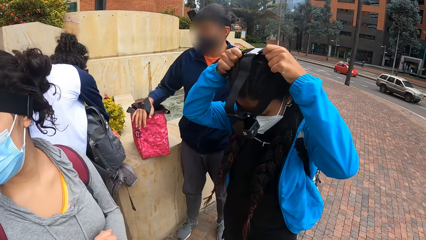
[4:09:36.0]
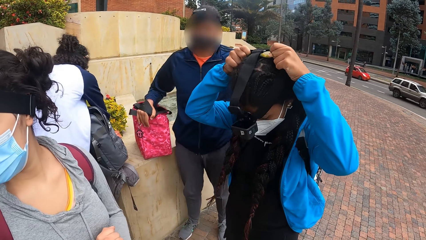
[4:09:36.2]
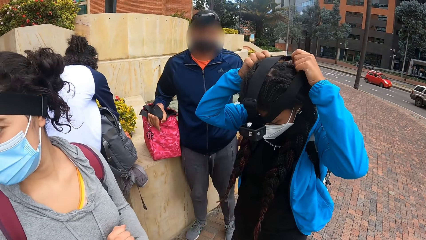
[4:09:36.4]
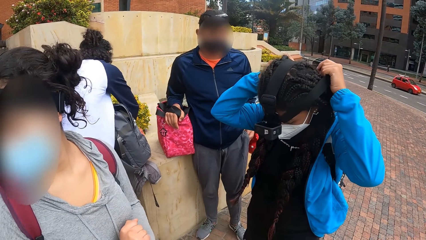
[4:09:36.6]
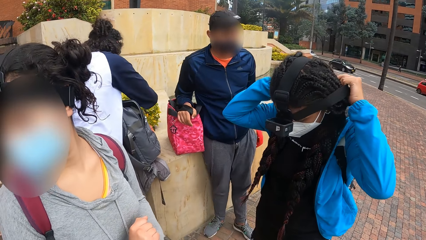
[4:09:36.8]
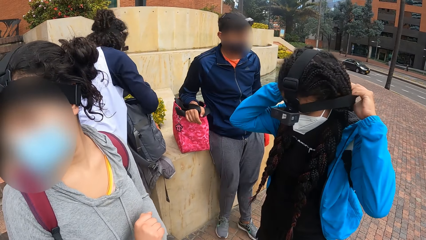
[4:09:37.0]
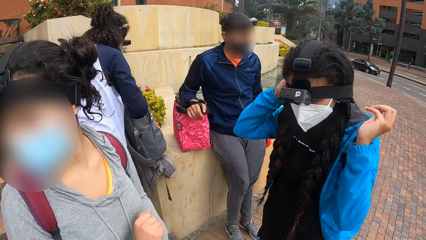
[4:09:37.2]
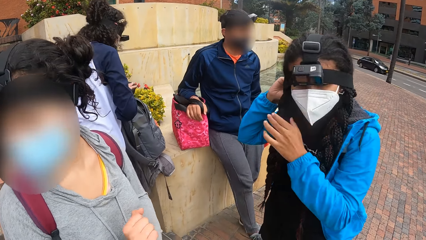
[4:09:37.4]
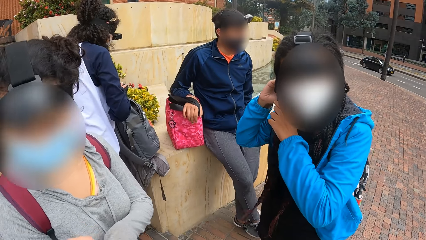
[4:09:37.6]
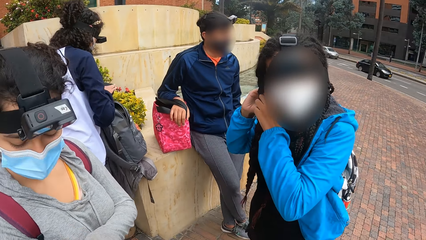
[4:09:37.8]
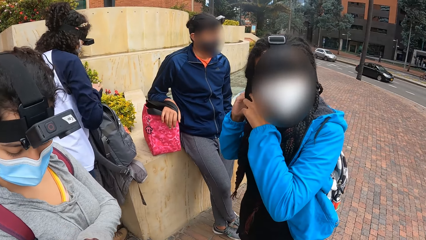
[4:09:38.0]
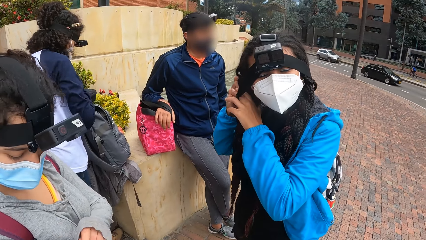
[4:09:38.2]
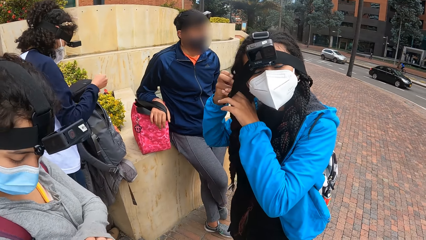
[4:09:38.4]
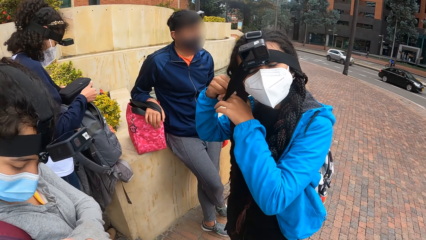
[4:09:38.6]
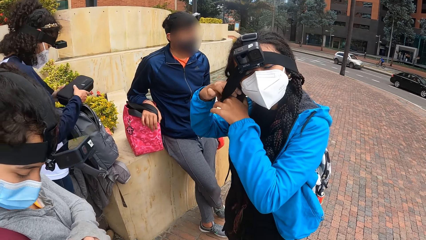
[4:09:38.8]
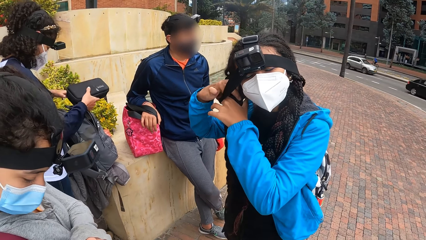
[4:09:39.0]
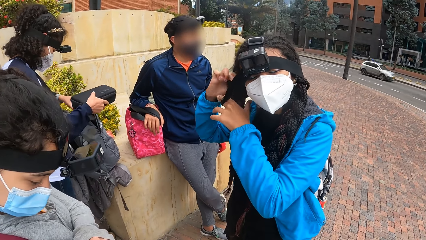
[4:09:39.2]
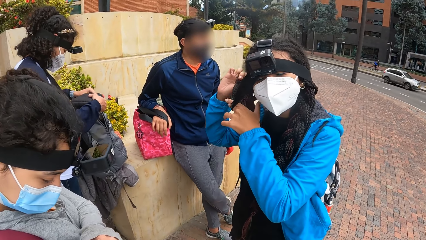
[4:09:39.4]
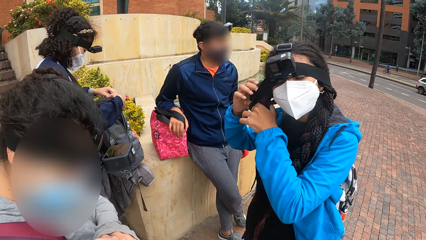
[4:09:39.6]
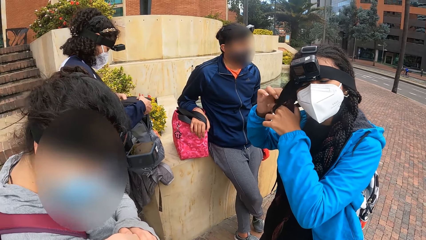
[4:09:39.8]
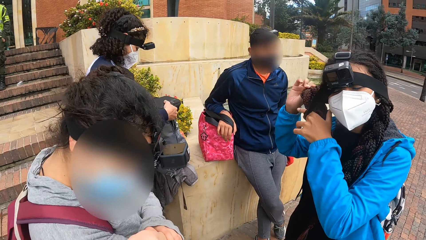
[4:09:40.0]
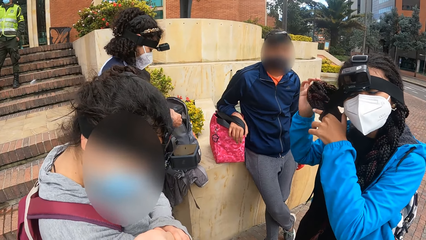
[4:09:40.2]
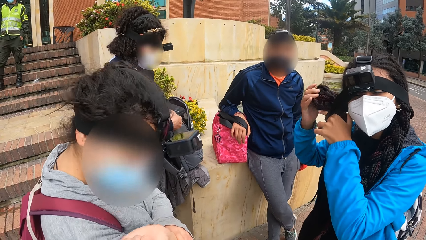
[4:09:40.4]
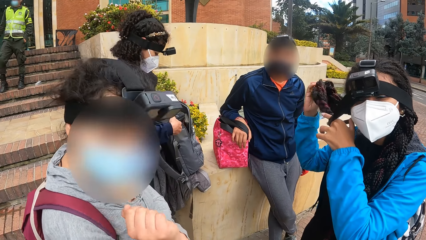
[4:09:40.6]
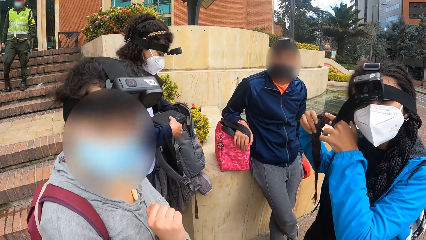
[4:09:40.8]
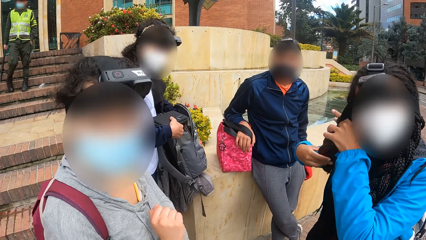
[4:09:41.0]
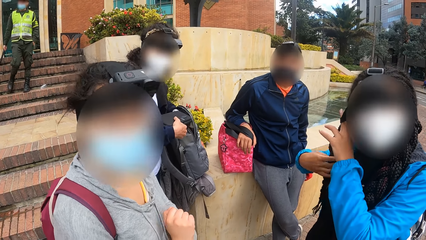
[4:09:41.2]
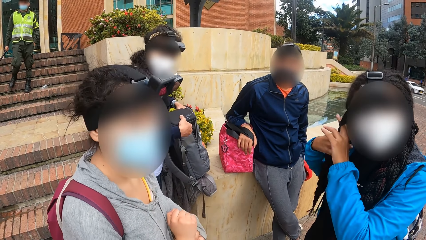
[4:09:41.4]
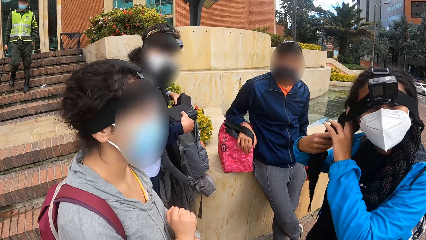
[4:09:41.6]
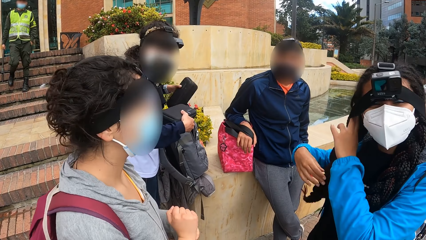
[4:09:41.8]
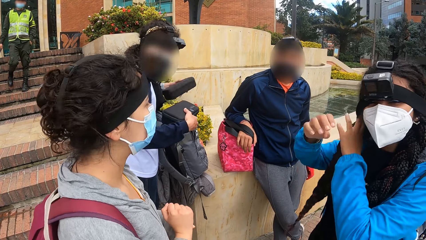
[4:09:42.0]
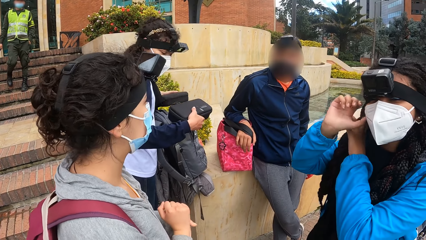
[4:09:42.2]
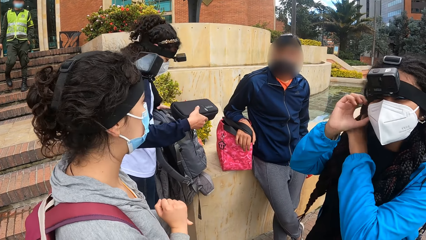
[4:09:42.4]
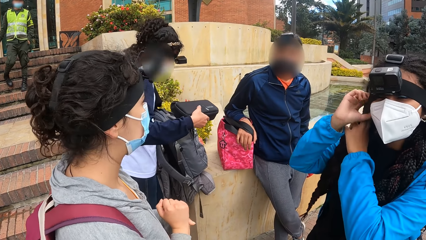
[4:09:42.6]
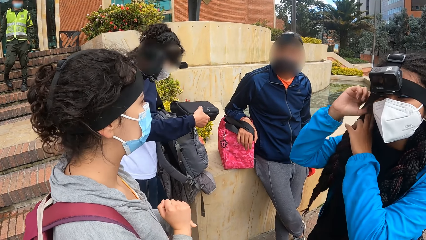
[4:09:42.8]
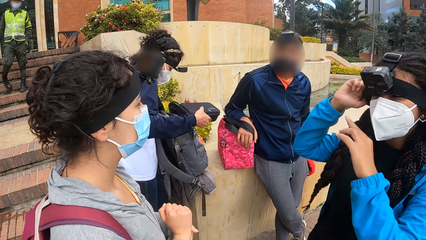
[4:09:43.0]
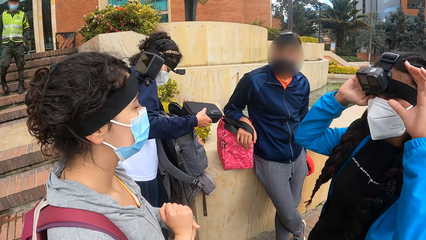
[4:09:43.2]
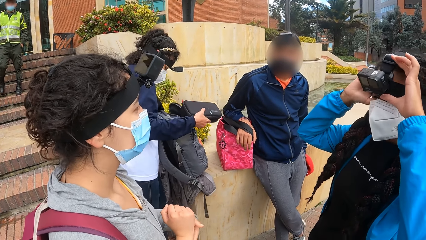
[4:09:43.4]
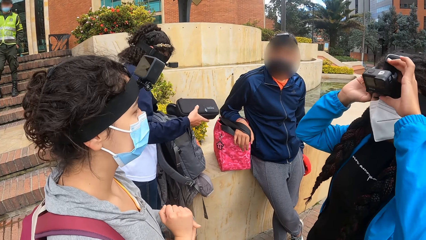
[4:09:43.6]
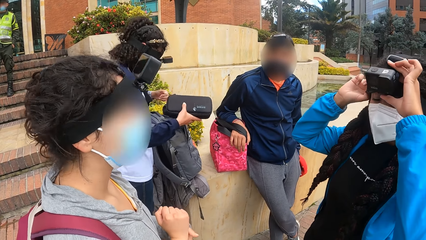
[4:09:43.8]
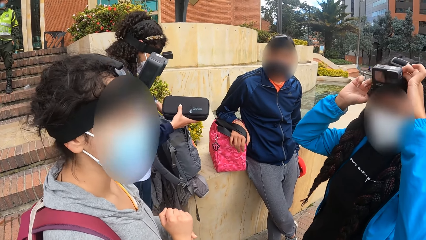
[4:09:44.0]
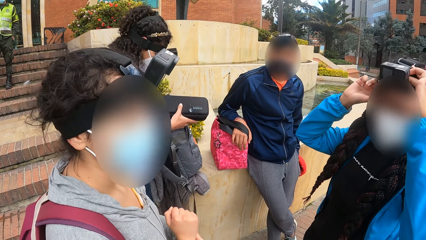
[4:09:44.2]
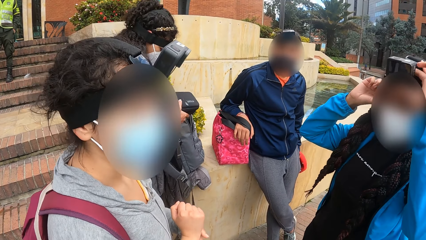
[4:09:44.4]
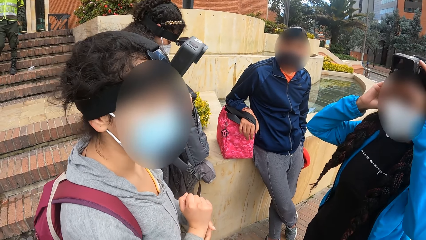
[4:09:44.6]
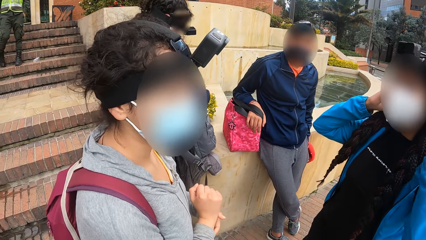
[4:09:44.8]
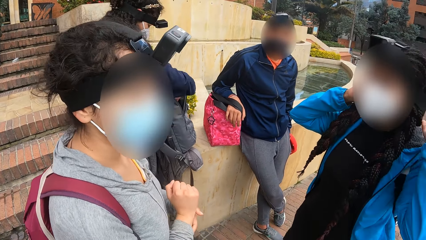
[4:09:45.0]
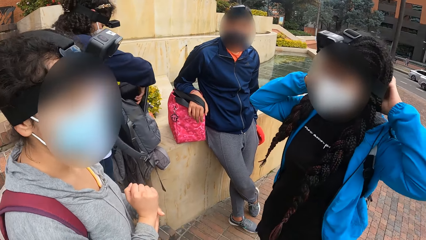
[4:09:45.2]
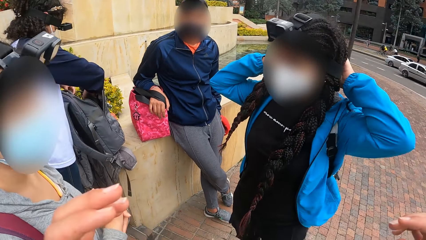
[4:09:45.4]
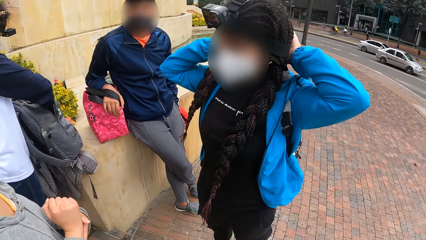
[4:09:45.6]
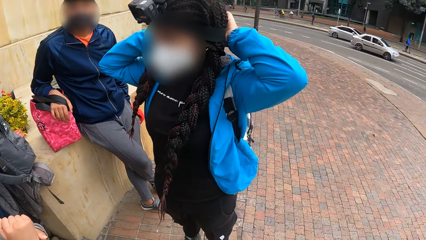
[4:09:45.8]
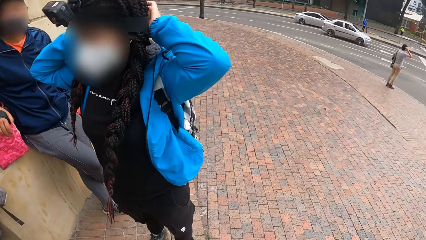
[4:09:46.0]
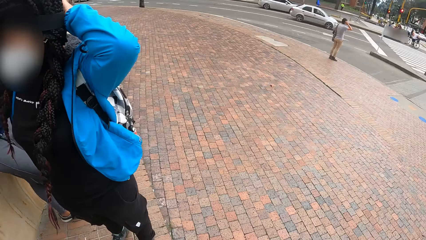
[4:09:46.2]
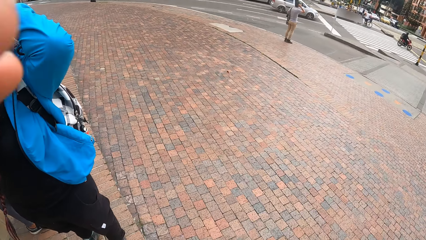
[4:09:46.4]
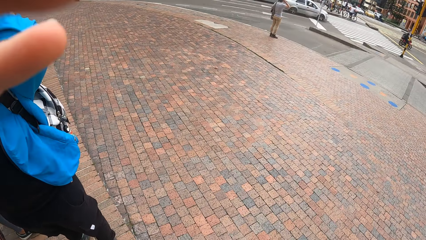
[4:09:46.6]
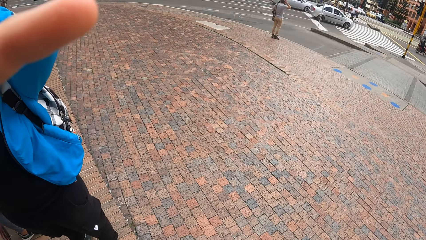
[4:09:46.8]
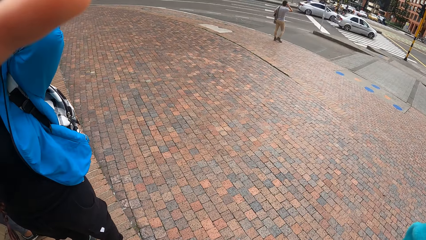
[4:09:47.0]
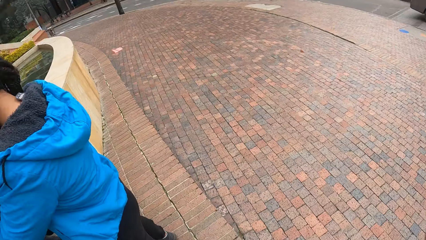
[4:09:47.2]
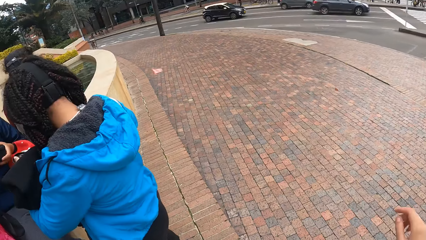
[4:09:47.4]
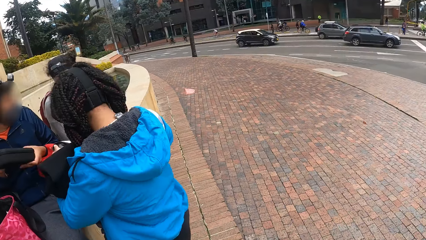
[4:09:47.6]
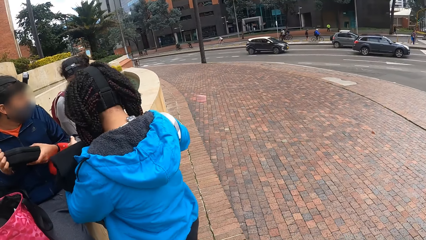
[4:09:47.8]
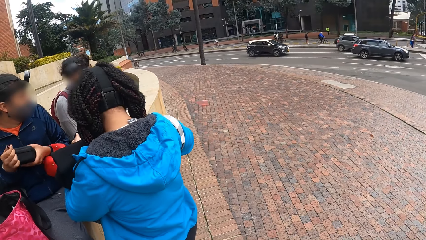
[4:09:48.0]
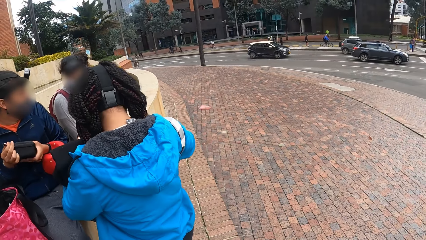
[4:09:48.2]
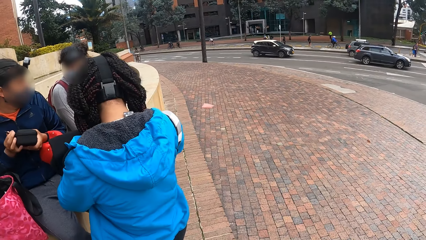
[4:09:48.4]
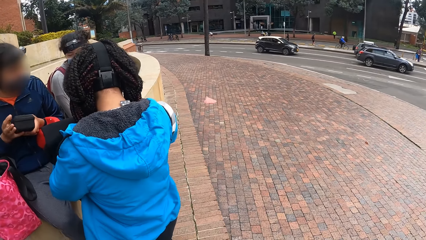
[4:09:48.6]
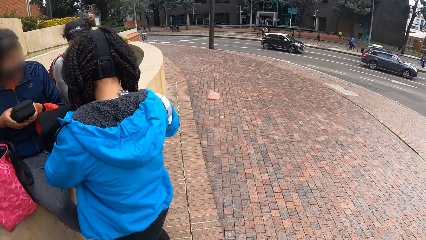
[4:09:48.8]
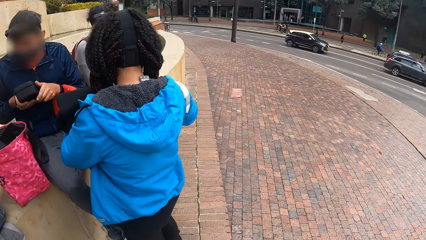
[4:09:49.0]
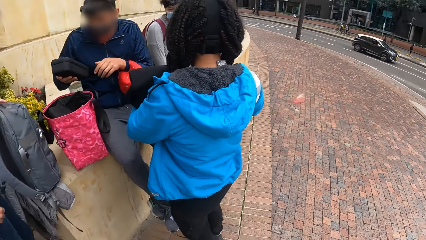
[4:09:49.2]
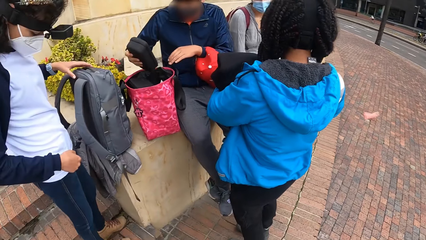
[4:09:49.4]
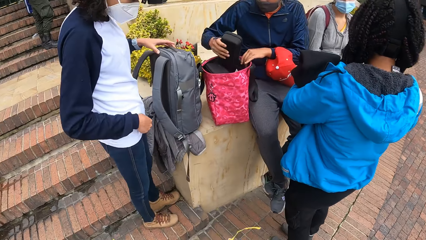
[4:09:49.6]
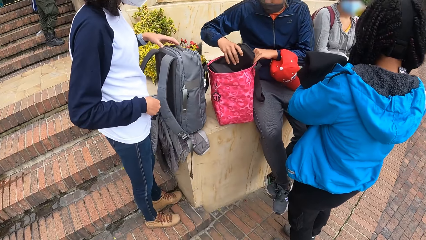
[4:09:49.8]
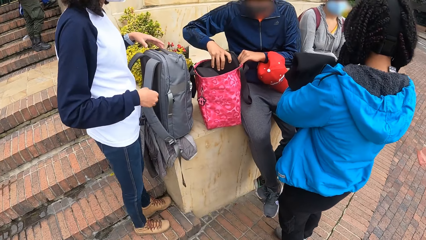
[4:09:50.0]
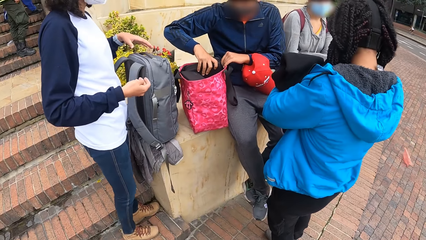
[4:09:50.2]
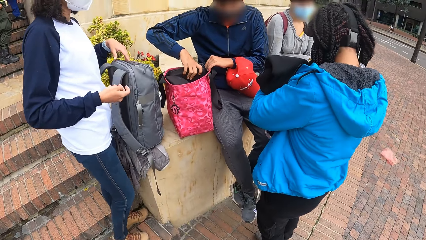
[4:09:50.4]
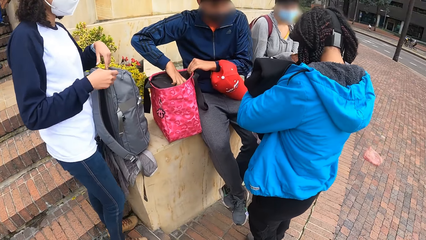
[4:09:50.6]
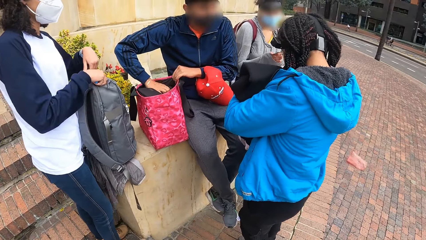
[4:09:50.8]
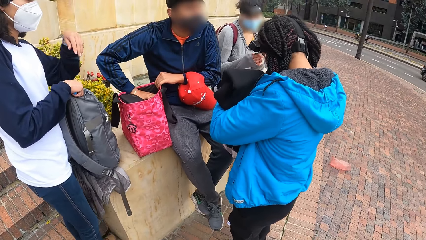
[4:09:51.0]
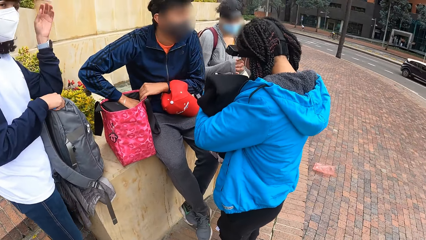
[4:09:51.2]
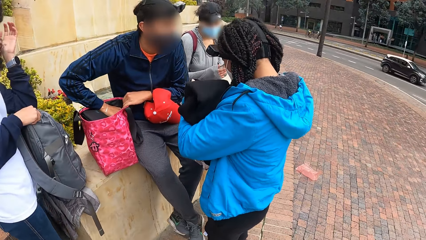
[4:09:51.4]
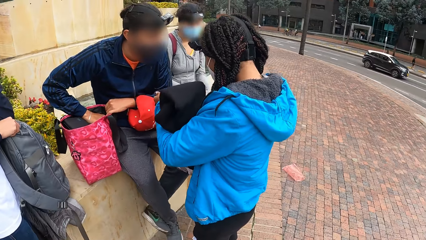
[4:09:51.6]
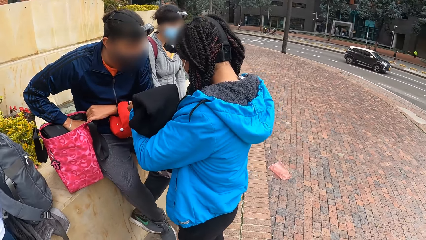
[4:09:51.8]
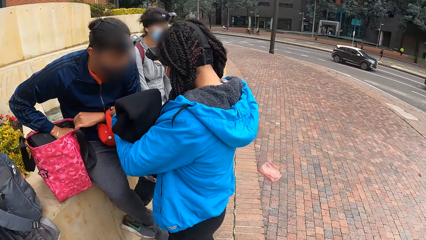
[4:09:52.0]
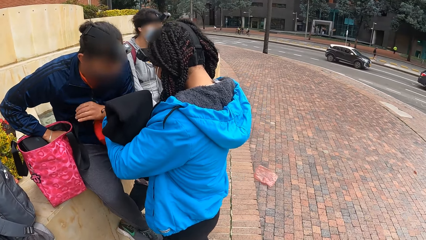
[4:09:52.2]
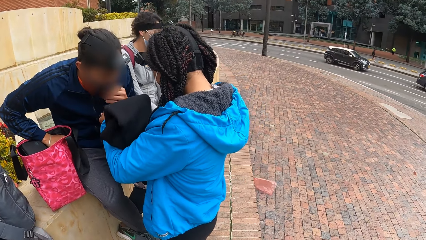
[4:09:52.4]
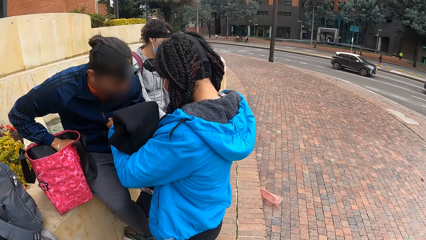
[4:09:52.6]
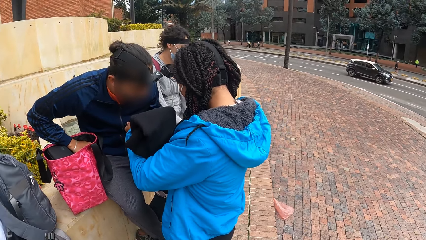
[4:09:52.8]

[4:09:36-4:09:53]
A woman wipes a pouch on her left hand with her right hand and passes the pouch from her left hand to her right hand. The camera wearer interacts with a second woman, a man, the first woman and a third woman. The first woman picks up a pouch from an ash bag on a block retaining wall with her left hand. She places the pouch in her right hand in the ash bag on the block retaining wall. The camera wearer touches a camera on his head with his left hand. He adjusts the camera. The man places the pouch in his right hand in the bag on the block retaining wall. The first woman holds the ash bag on the block retaining wall with both hands. The camera wearer looks at the second woman.
